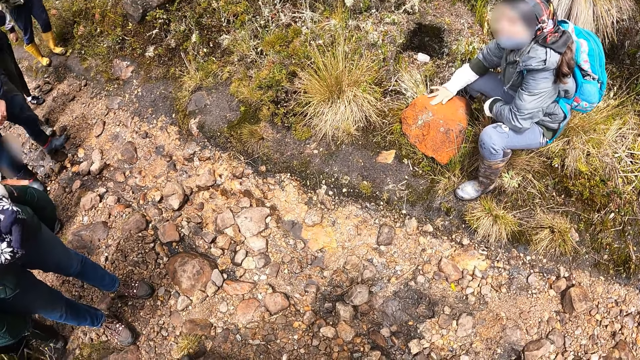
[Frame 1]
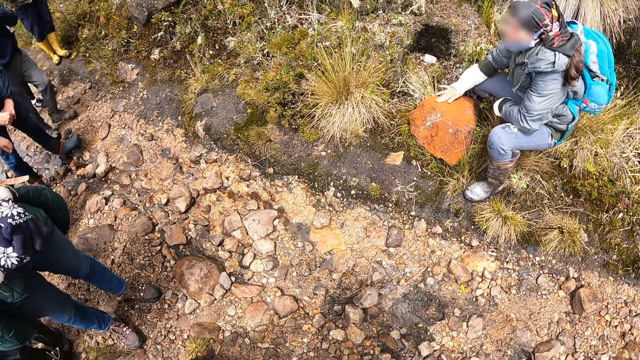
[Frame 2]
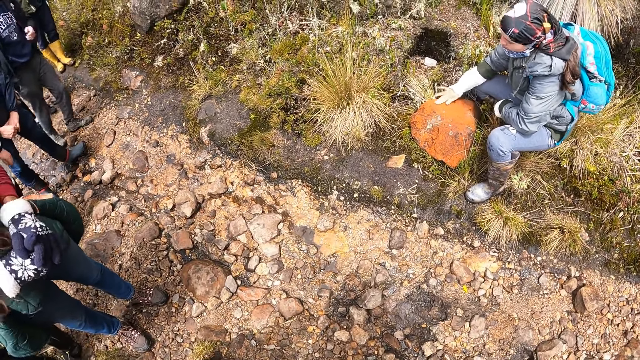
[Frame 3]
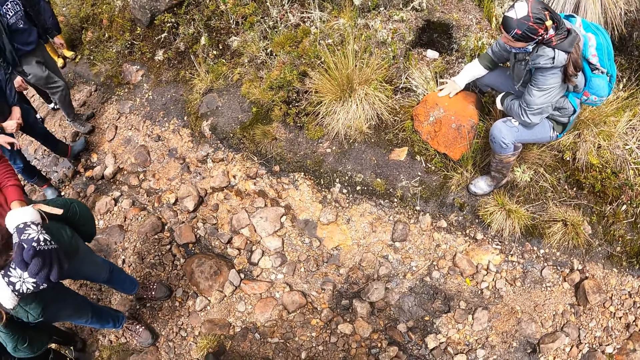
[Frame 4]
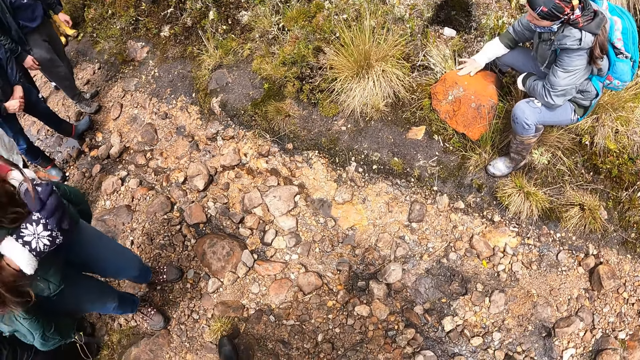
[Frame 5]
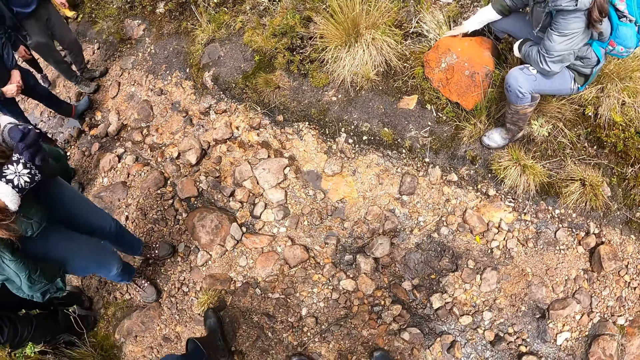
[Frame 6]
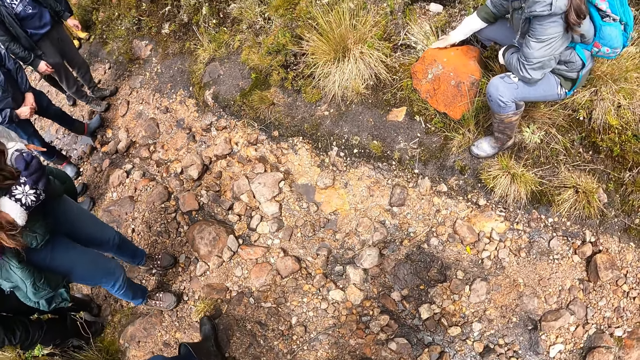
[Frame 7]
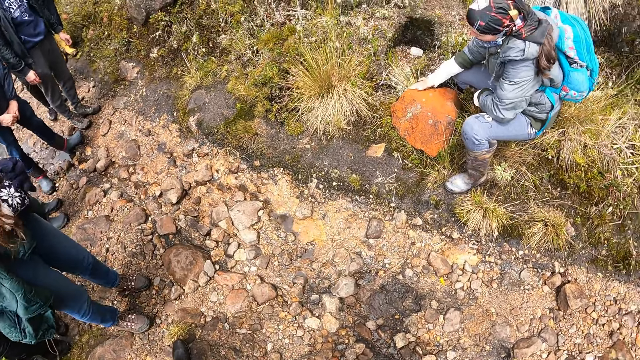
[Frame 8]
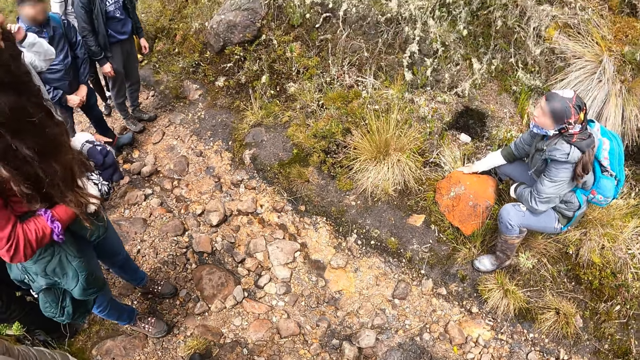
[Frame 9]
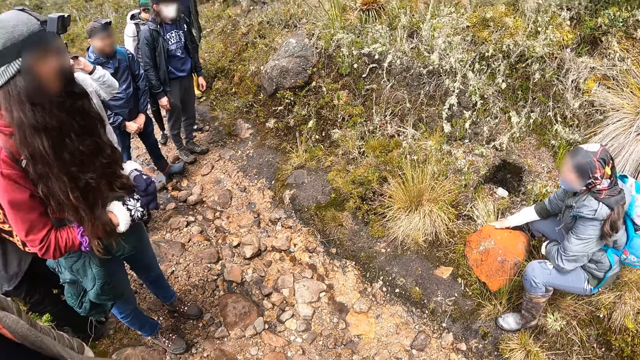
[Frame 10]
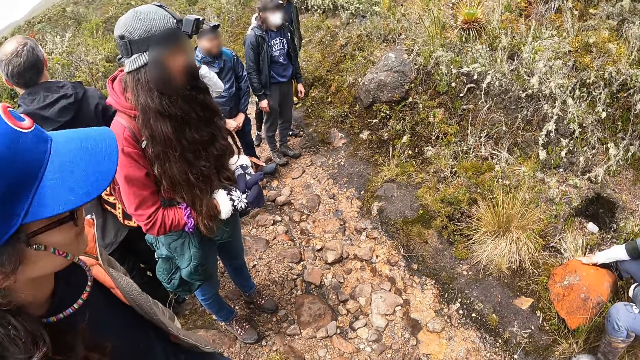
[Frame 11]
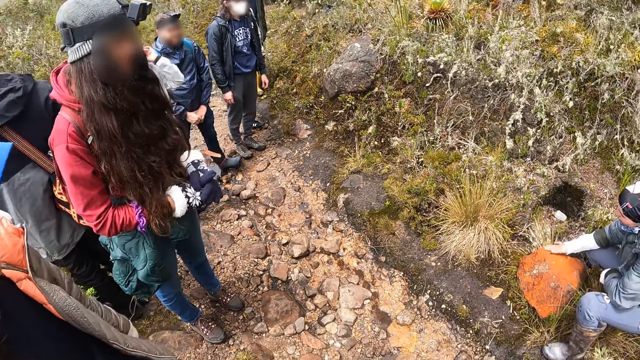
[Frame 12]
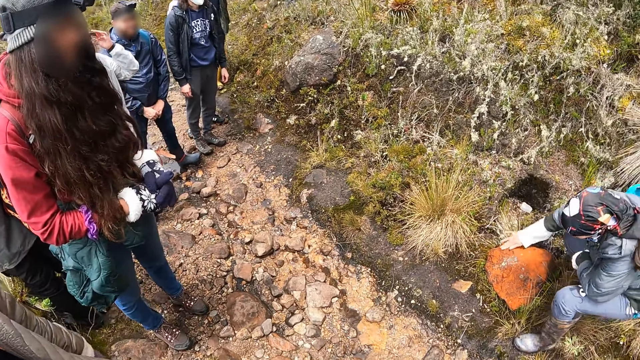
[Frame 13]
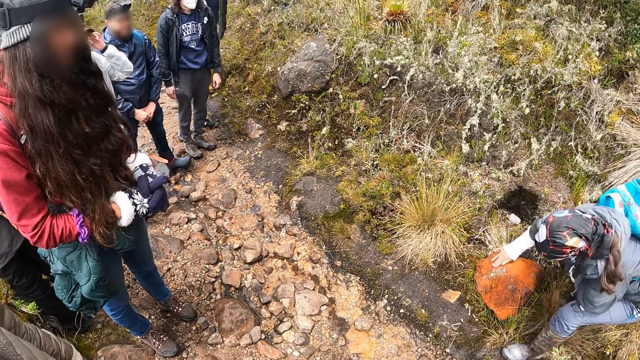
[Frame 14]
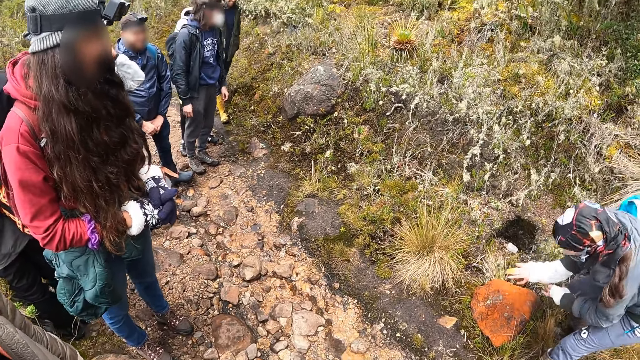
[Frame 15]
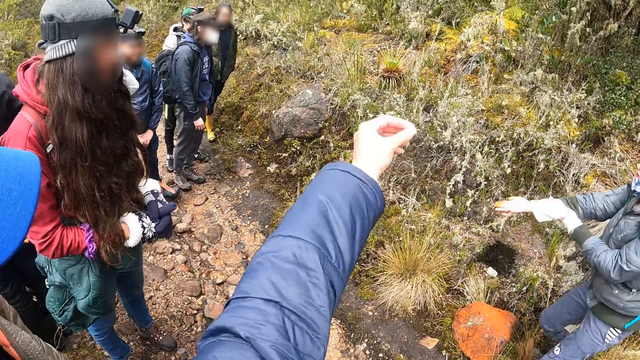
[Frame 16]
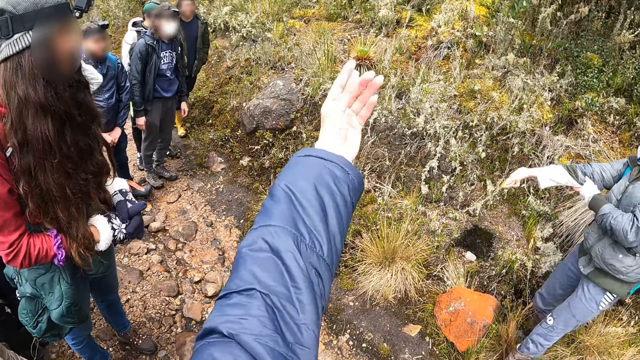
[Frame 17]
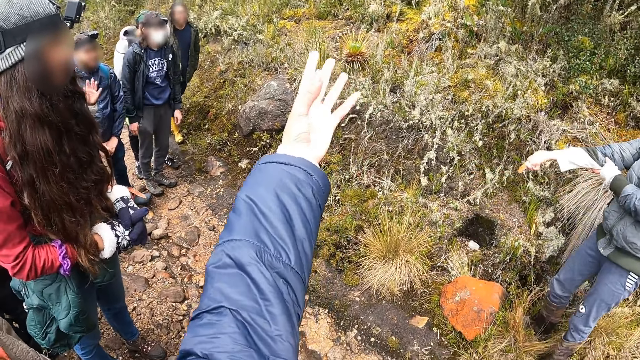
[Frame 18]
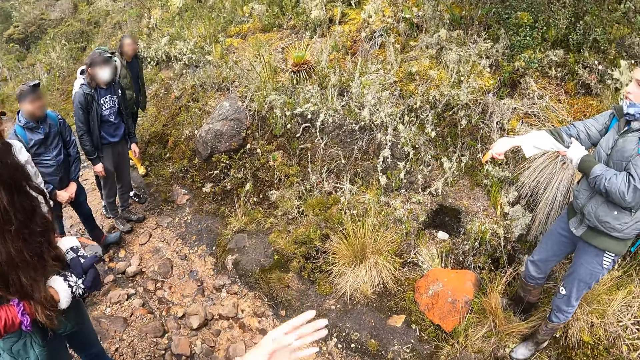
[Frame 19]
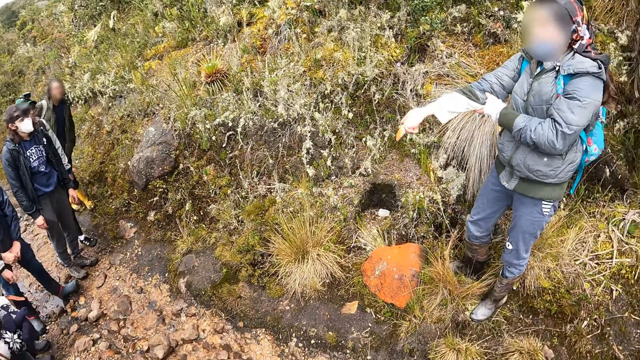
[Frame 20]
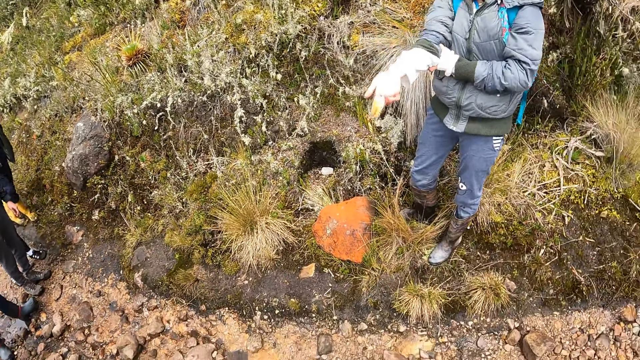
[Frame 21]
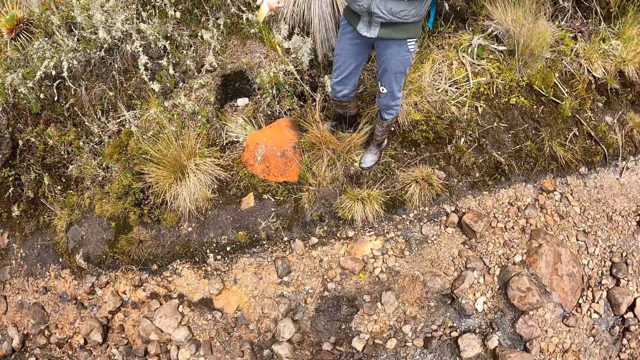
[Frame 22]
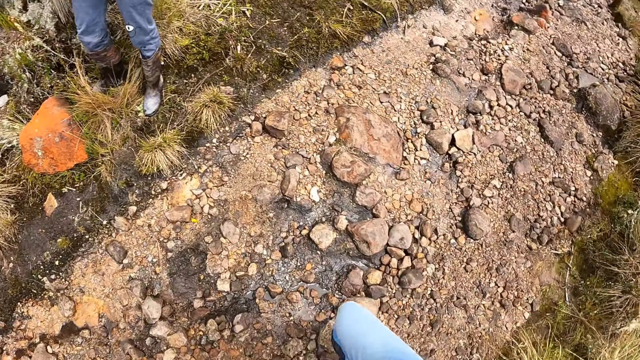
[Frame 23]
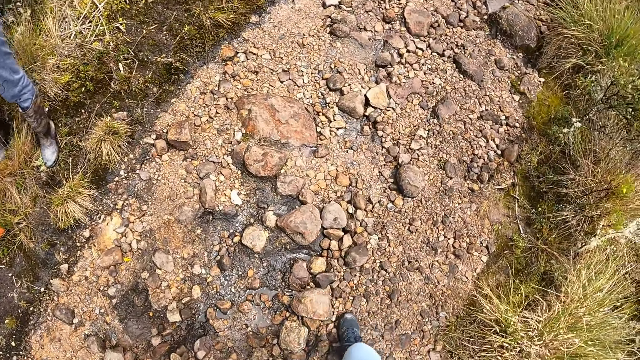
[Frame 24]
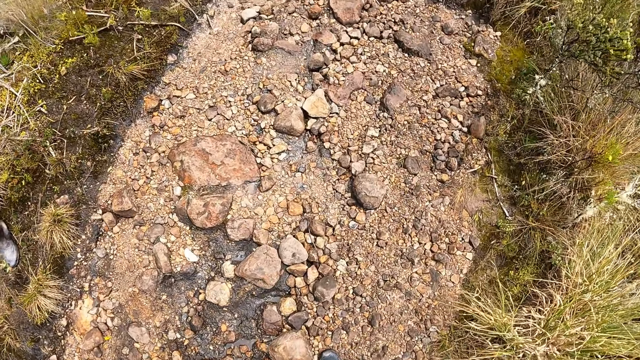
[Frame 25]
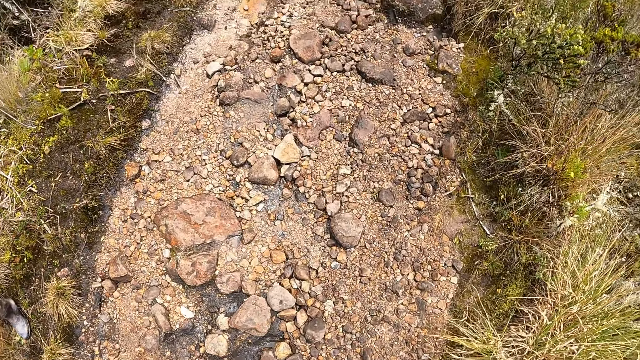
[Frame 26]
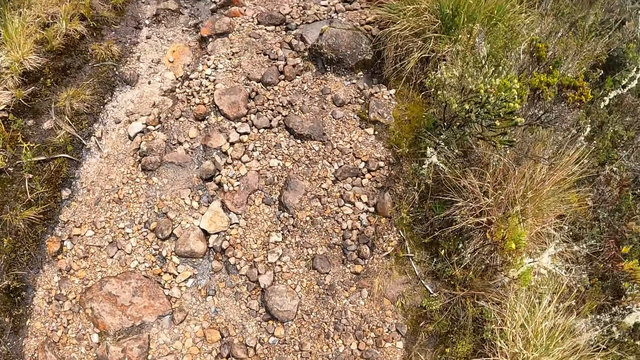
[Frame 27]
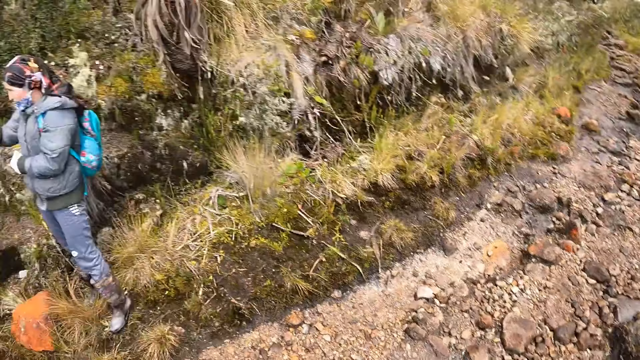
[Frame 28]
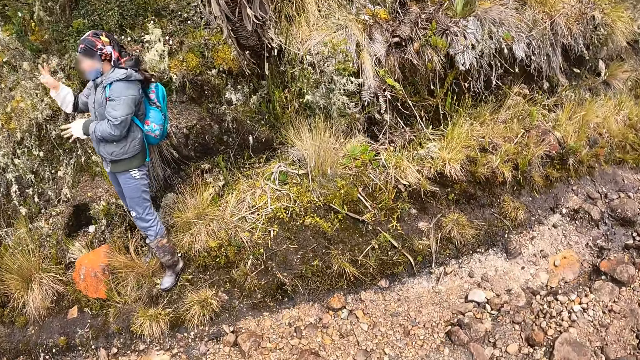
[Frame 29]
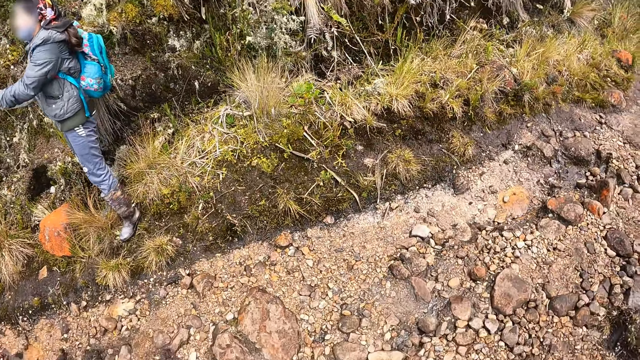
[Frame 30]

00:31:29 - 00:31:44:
The woman holds the sleeve of her top with her left hand. The camera wearer stretches her left hand forward. She looks around.

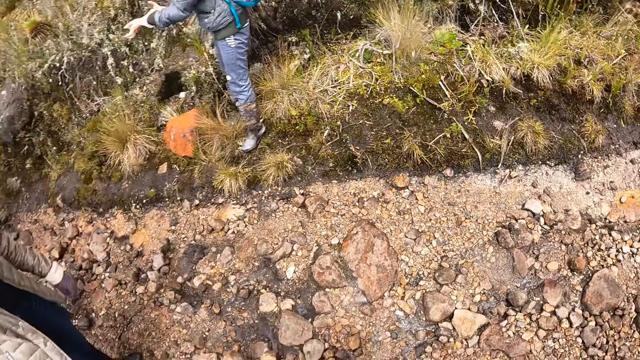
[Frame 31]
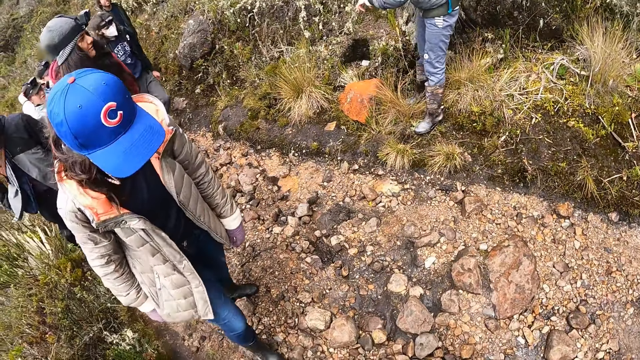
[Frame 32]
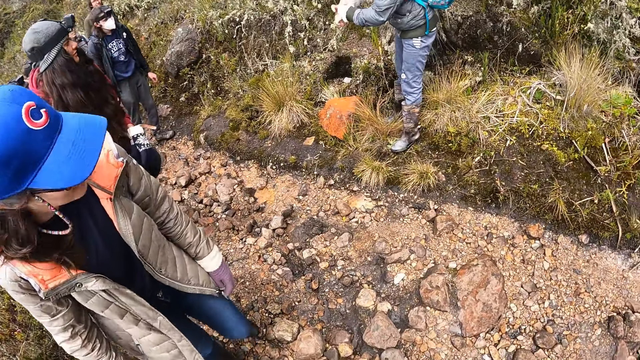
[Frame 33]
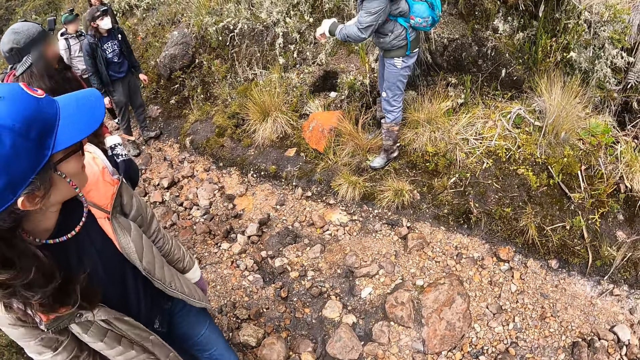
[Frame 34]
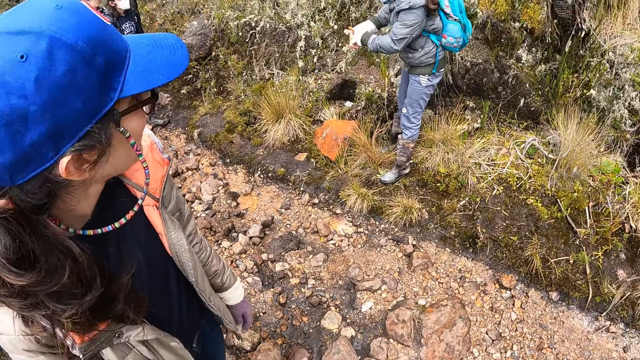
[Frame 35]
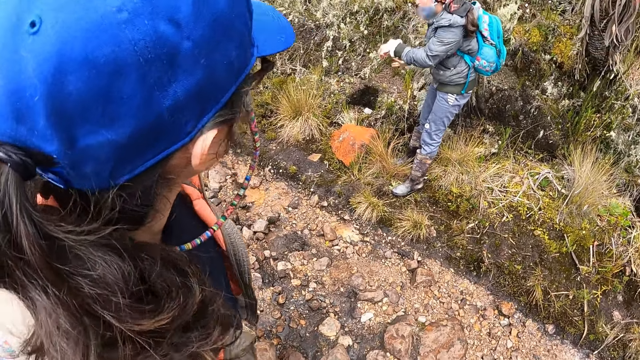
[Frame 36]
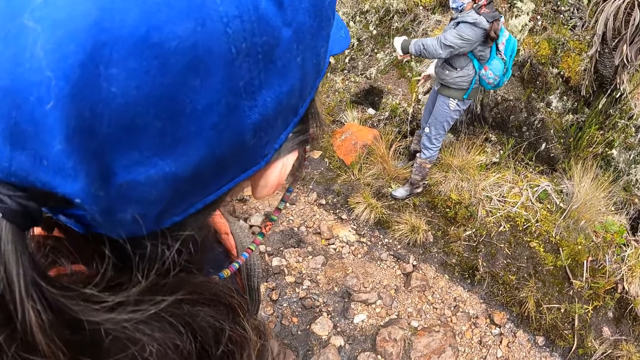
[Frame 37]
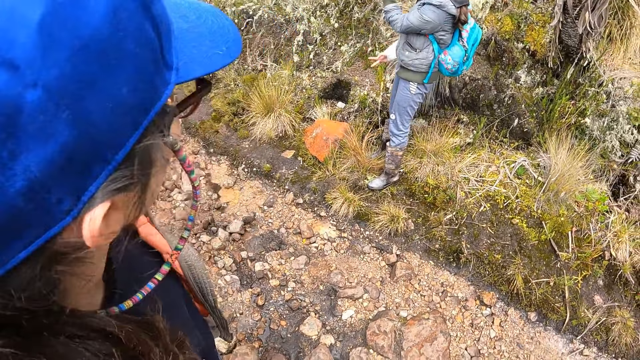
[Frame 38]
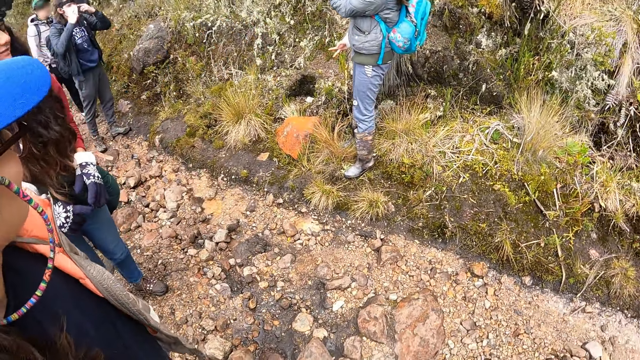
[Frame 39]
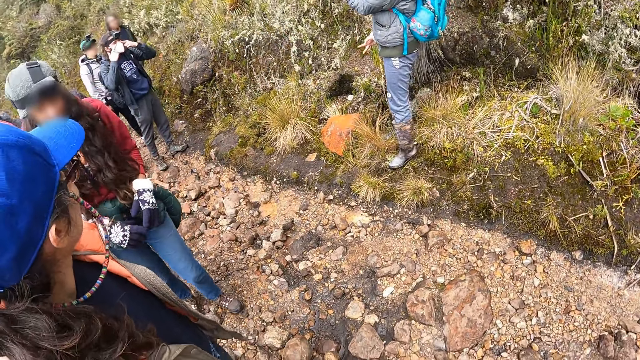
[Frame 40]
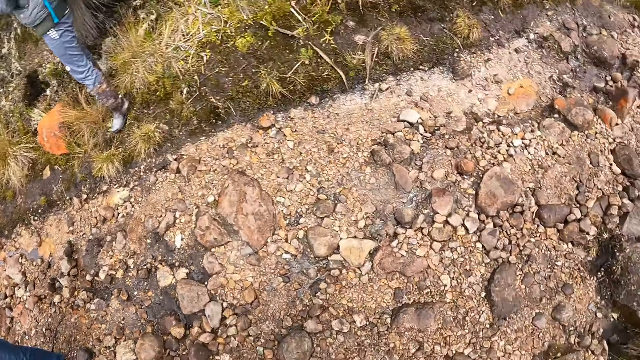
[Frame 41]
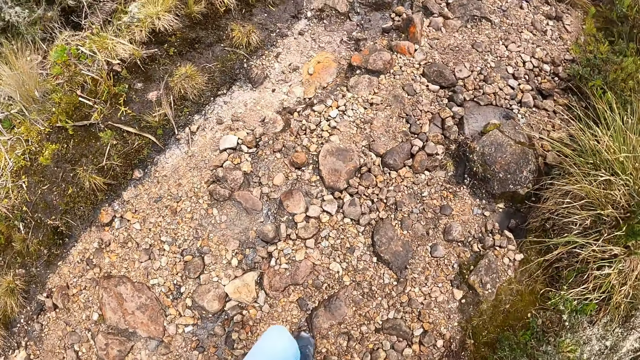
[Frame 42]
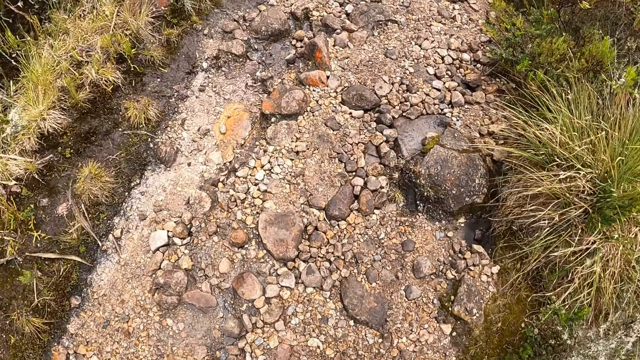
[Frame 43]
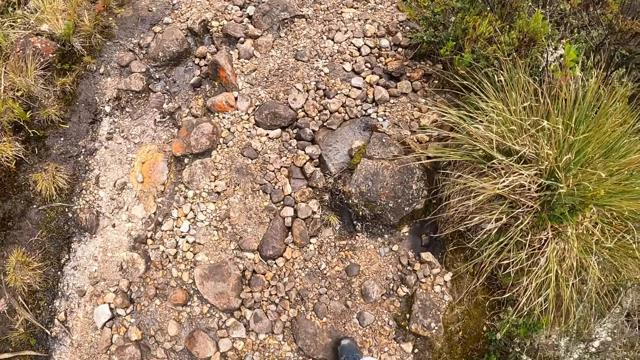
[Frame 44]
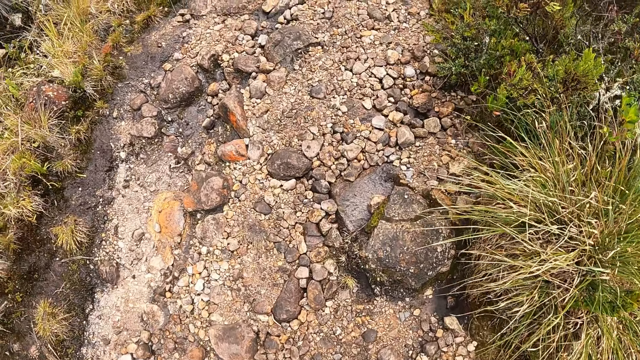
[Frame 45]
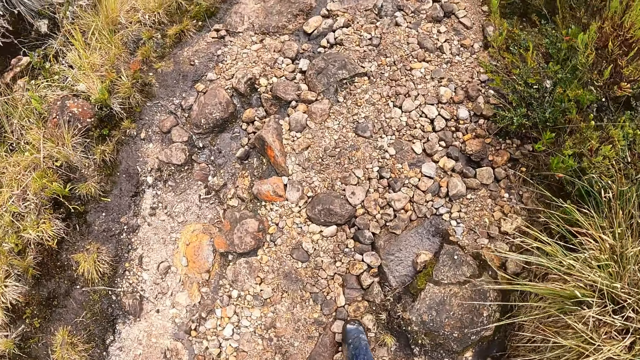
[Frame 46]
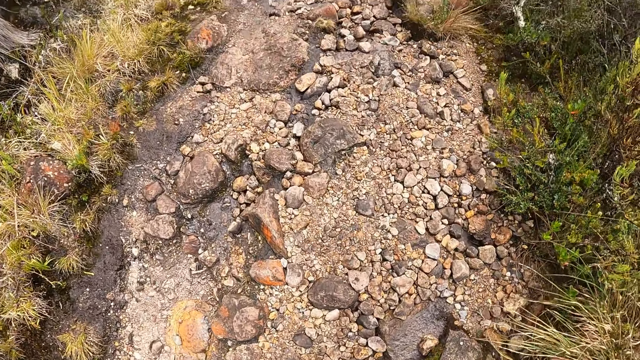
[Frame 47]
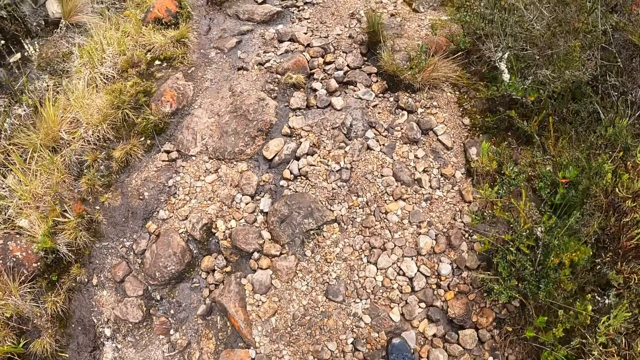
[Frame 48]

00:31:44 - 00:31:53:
The camera wearer looks around. They walk up the pathway.
